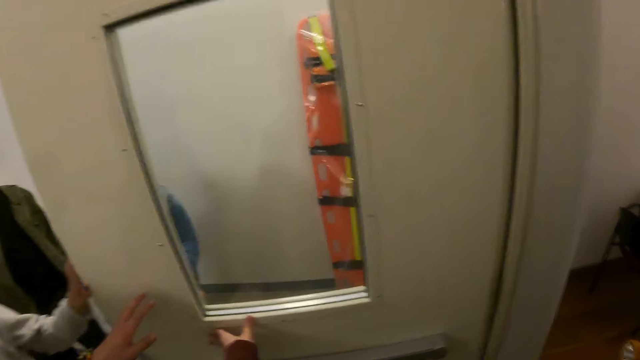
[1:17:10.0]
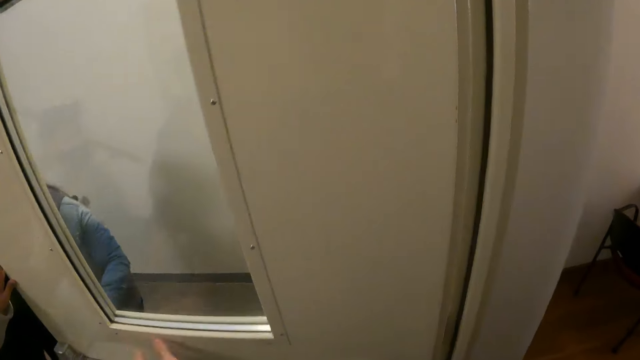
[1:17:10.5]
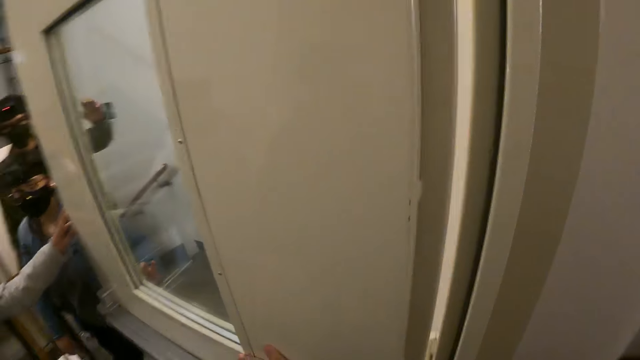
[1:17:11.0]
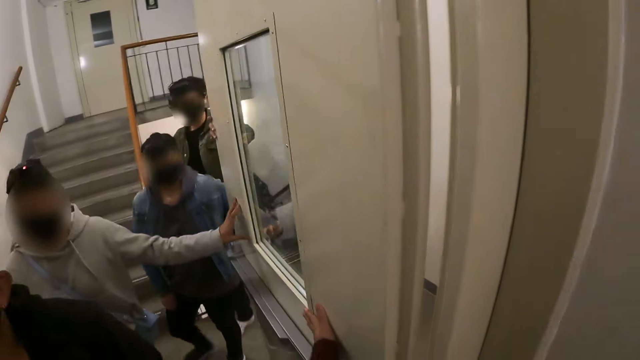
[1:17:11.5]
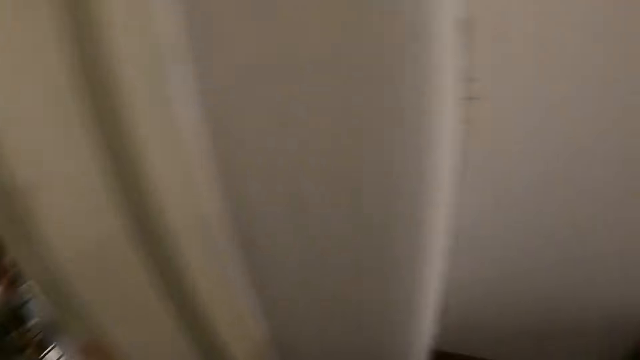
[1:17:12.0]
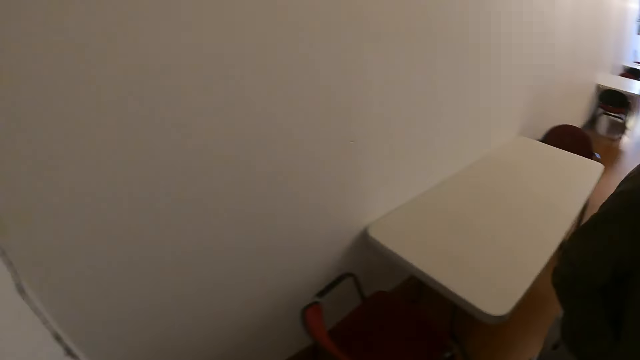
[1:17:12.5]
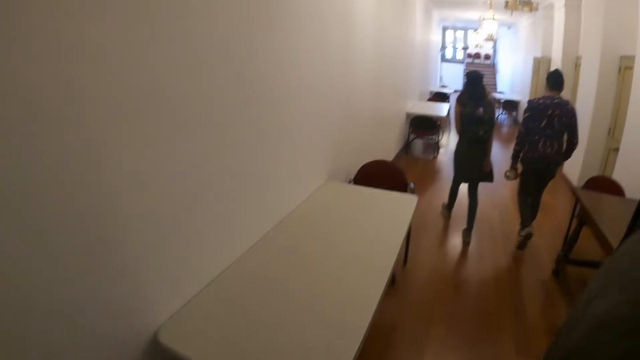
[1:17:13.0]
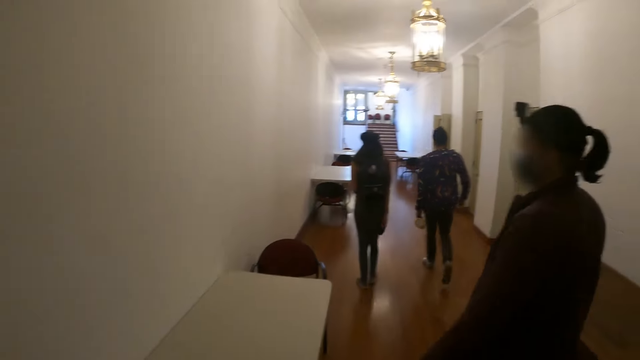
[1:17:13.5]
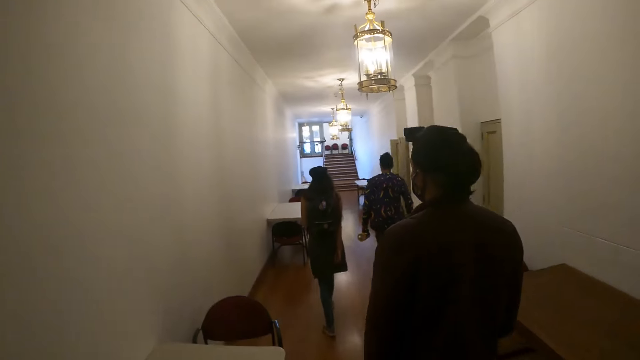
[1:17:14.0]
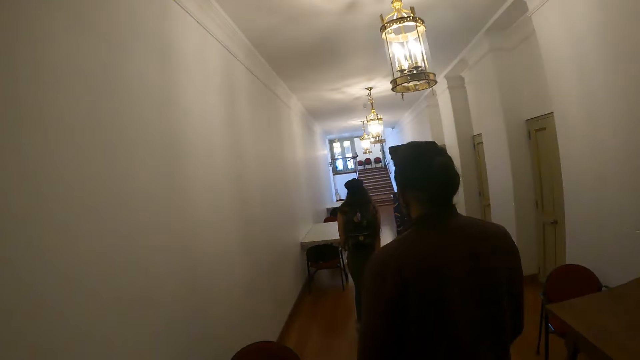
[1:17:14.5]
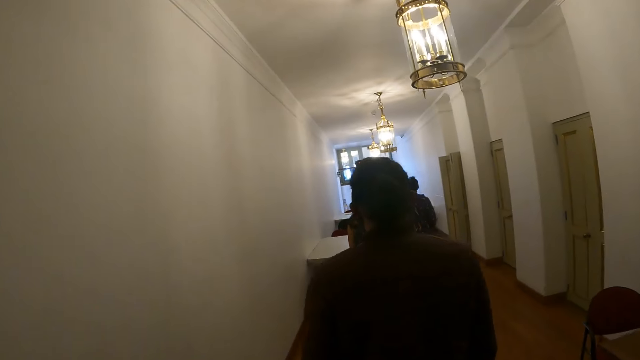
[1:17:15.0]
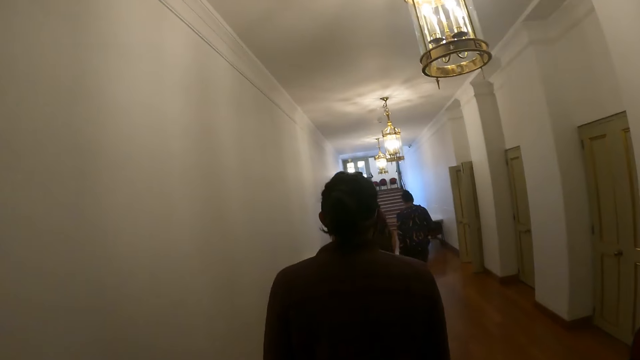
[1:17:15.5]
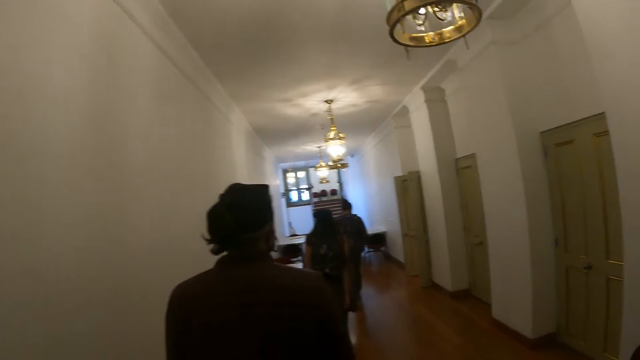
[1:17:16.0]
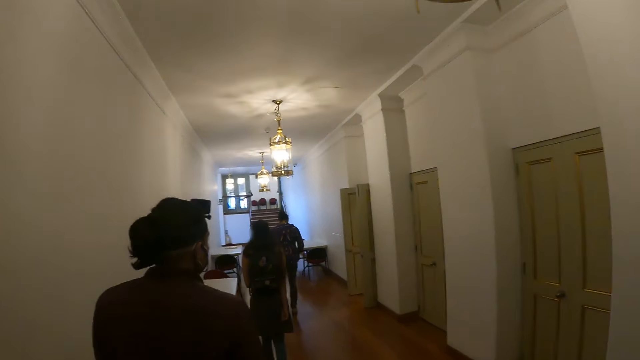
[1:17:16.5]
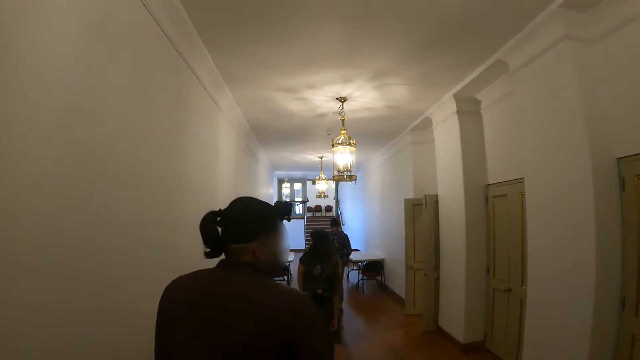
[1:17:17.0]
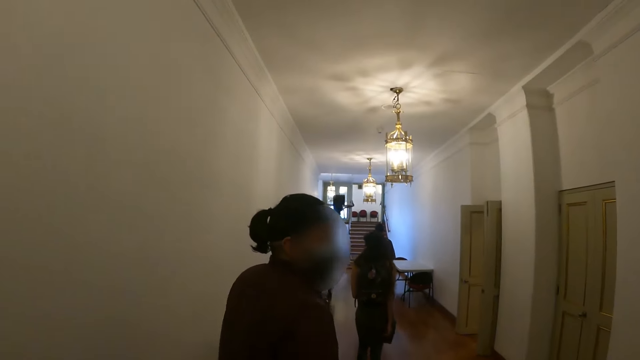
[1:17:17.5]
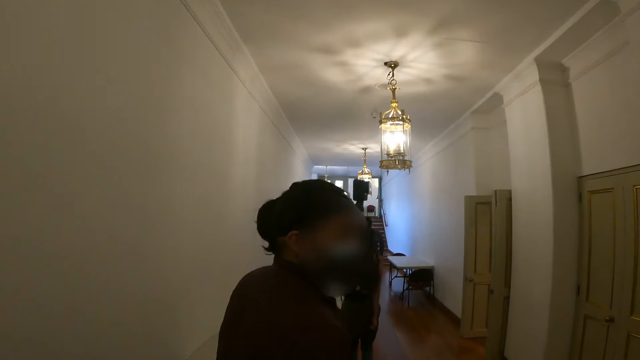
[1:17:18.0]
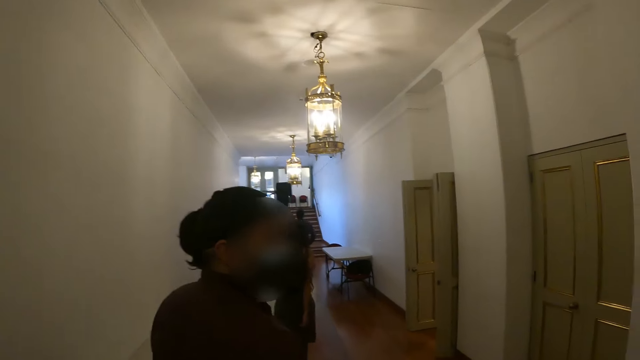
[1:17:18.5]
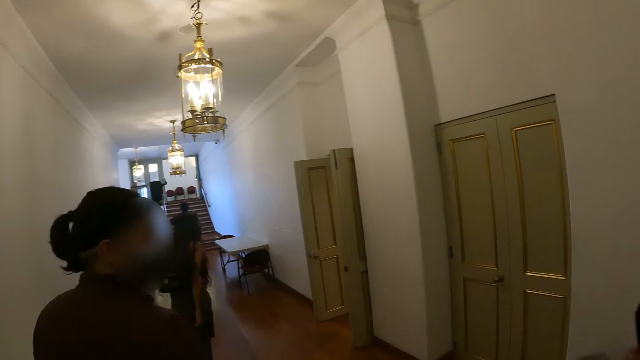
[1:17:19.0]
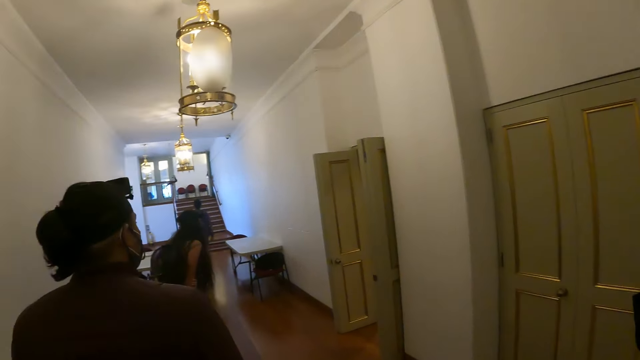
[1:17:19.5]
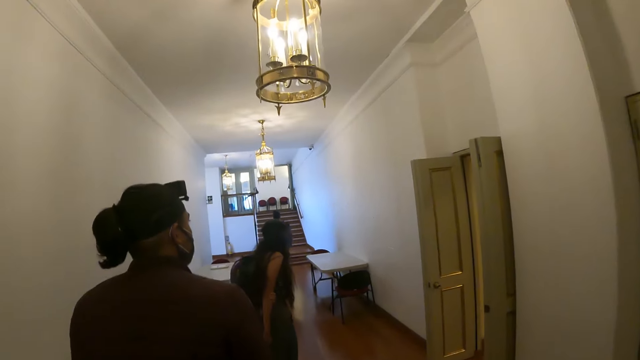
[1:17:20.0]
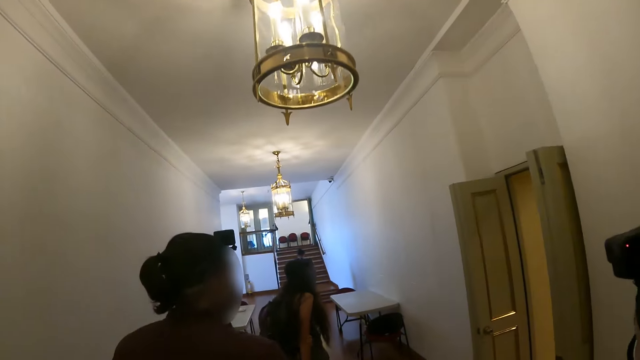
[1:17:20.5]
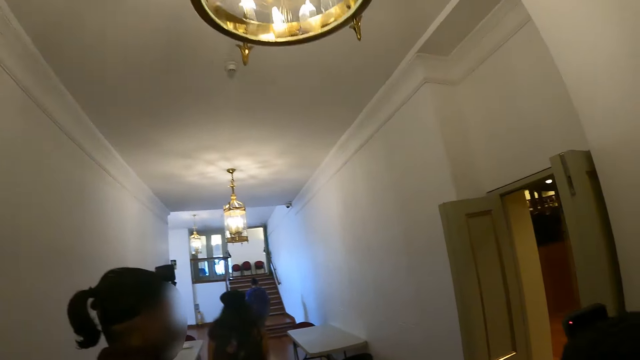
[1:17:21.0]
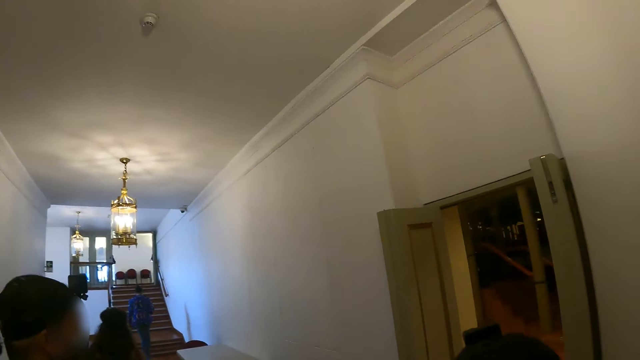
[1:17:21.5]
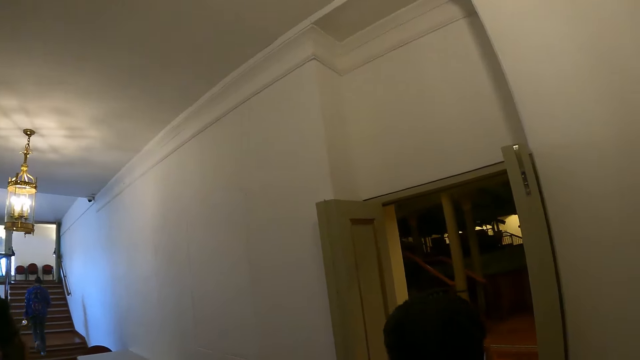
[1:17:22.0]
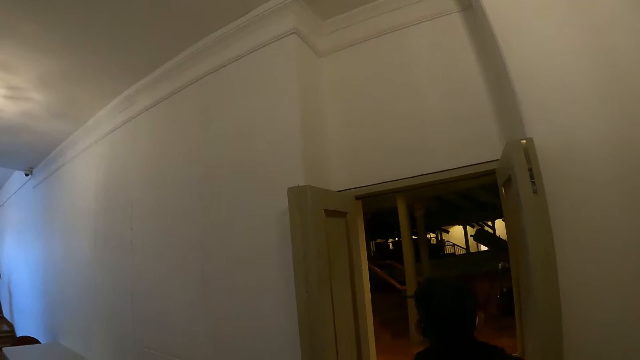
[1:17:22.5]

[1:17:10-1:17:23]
The camera wearer holds the door and walks around. A woman walks around the house. She walks around the house again. The camera wearer walks around the house.

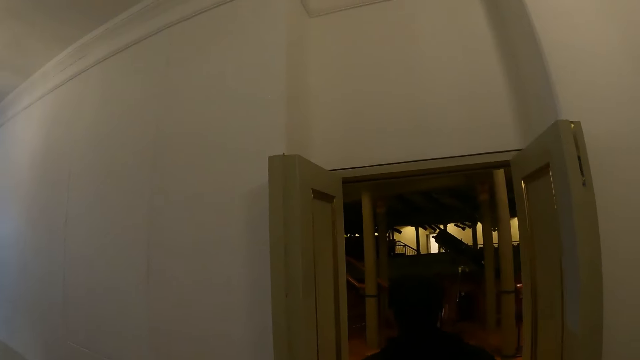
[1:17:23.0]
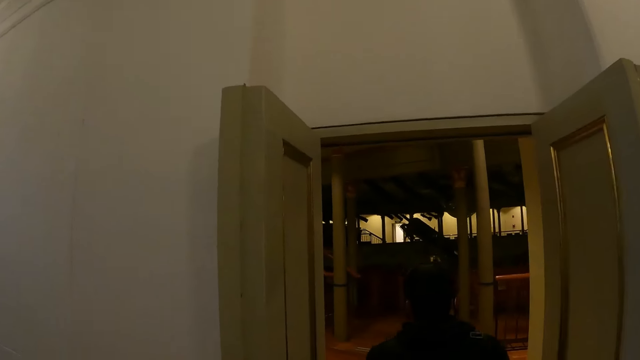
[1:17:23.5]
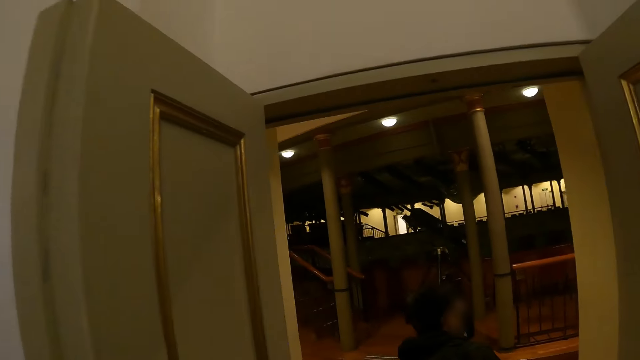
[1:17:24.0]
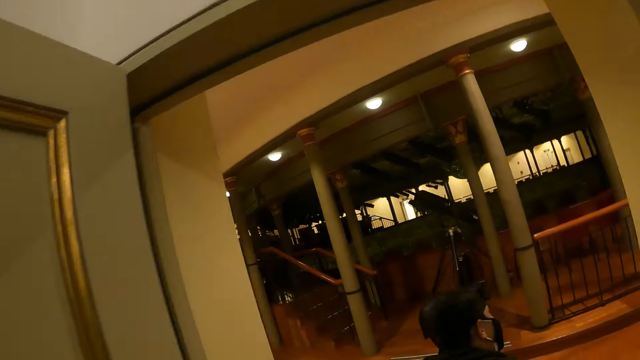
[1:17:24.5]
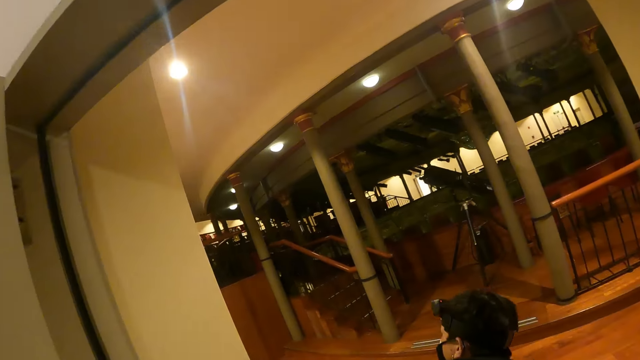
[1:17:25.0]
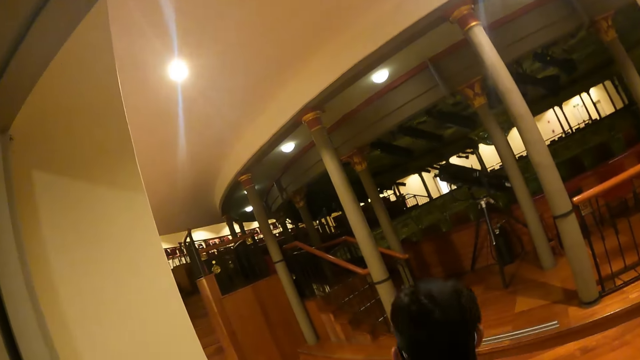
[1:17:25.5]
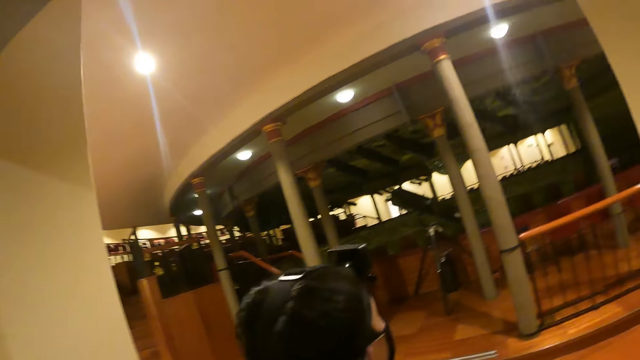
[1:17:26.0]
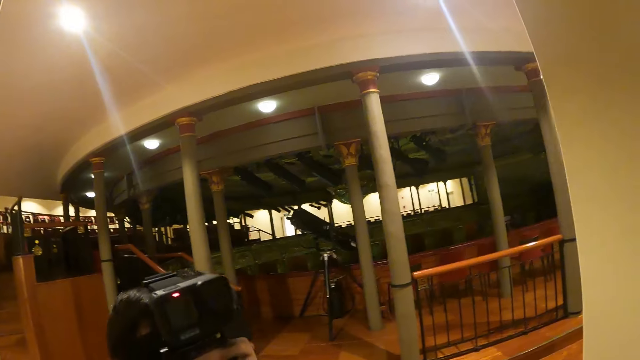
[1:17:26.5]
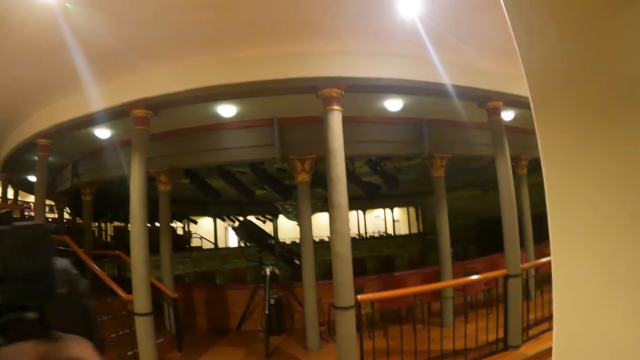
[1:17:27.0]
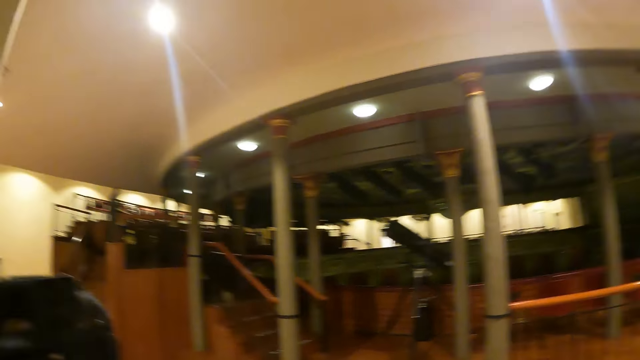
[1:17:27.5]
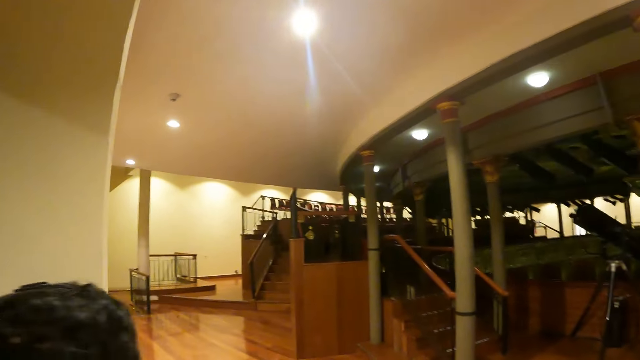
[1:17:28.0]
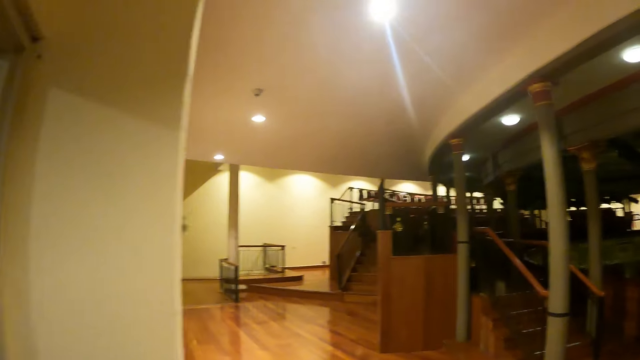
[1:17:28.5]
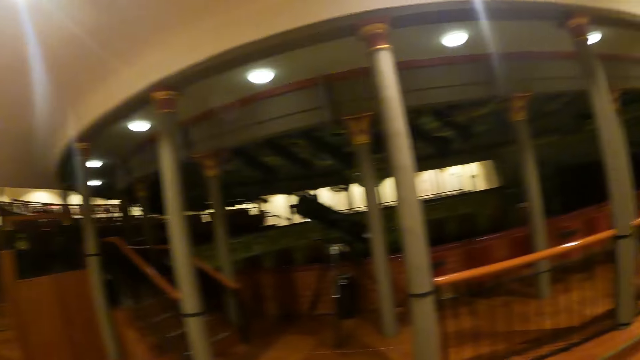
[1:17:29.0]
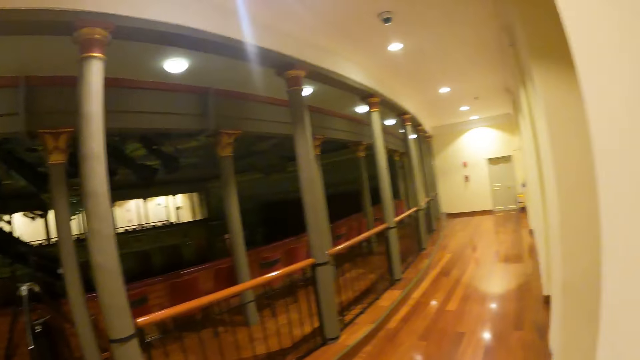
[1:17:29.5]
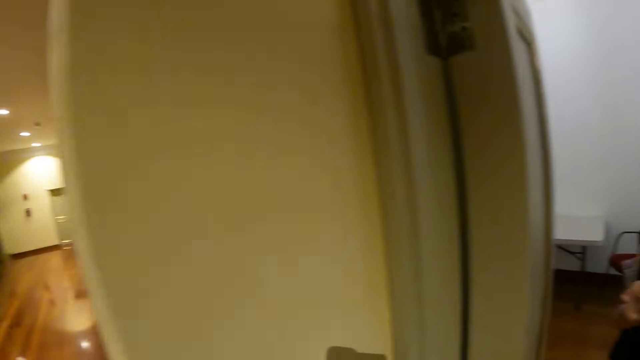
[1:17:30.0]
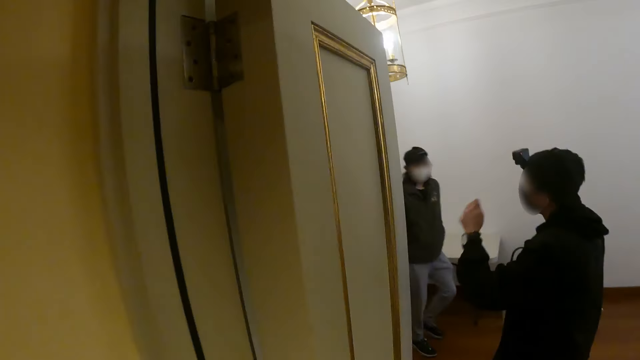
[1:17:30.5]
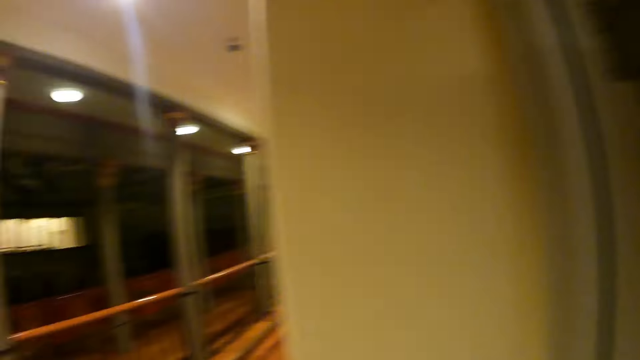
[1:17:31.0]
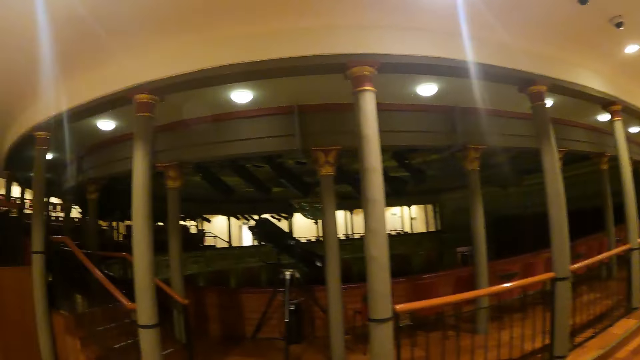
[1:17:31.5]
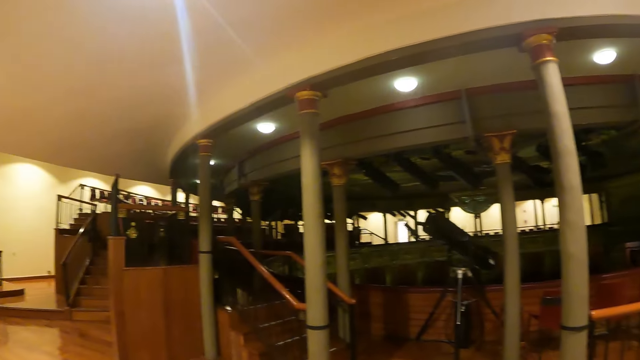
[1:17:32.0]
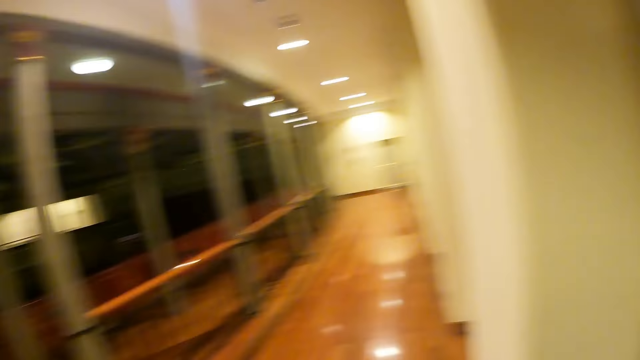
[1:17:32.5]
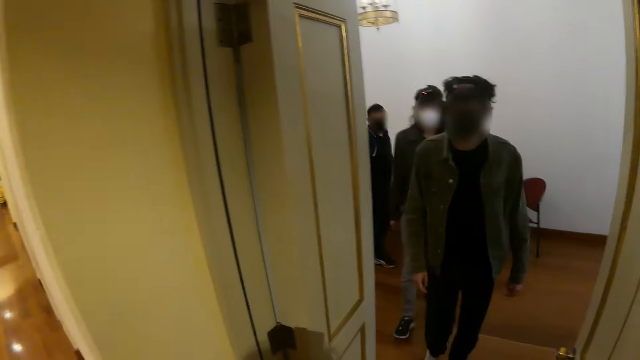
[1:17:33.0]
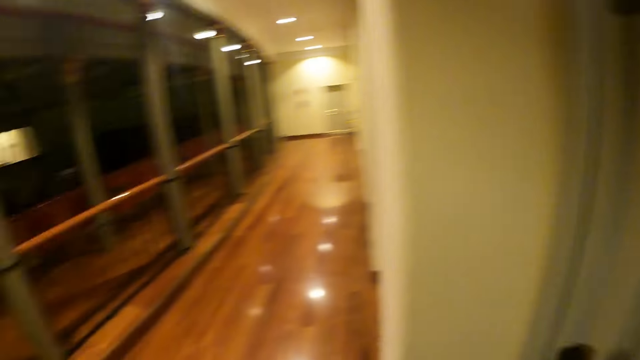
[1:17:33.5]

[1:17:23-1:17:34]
The camera wearer looks around the house.
